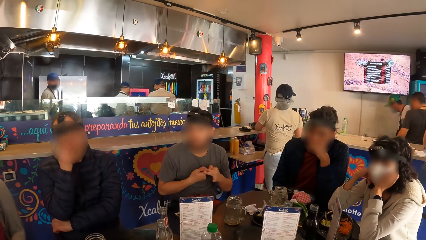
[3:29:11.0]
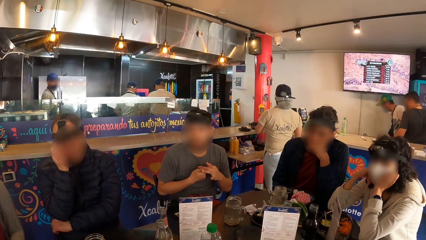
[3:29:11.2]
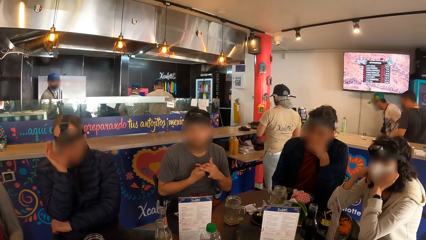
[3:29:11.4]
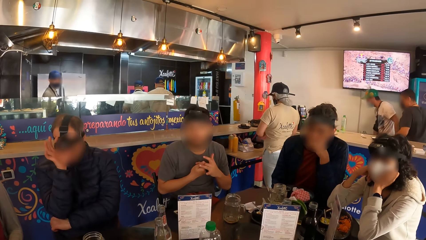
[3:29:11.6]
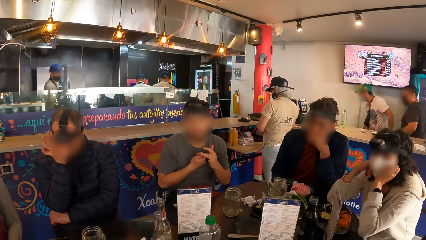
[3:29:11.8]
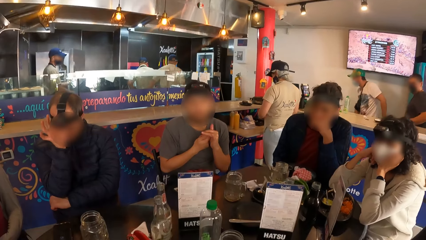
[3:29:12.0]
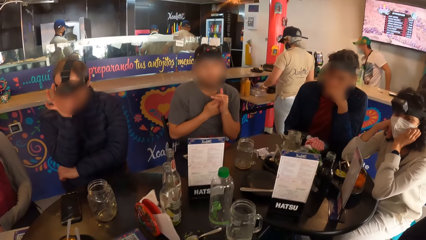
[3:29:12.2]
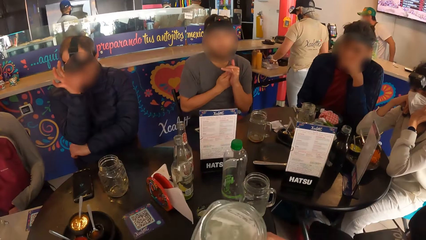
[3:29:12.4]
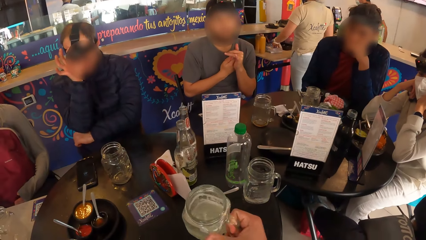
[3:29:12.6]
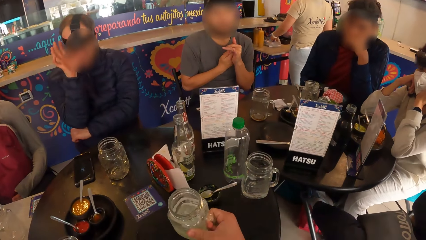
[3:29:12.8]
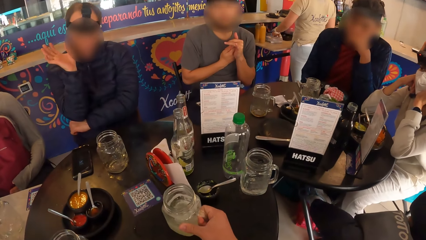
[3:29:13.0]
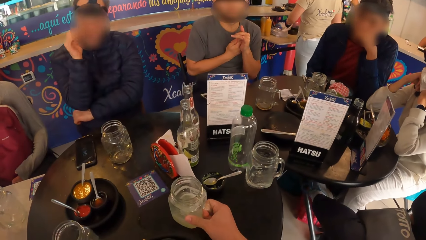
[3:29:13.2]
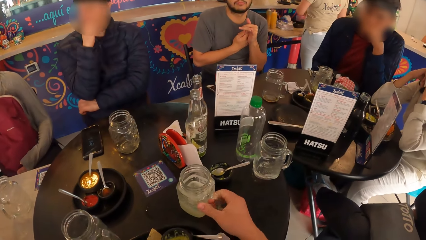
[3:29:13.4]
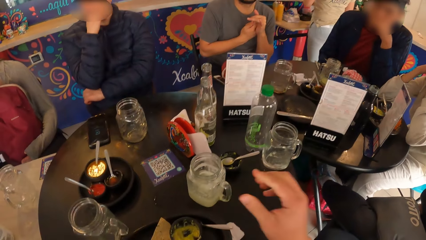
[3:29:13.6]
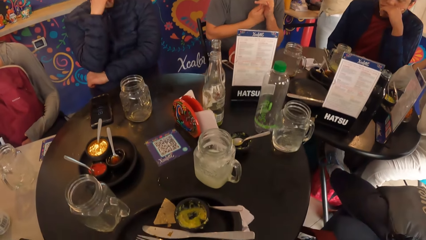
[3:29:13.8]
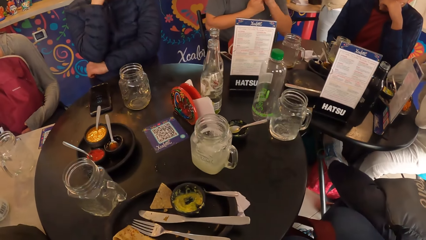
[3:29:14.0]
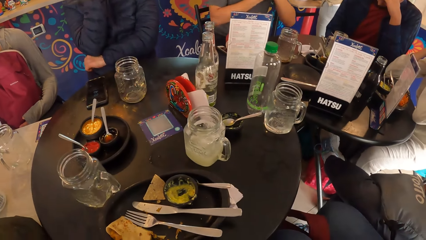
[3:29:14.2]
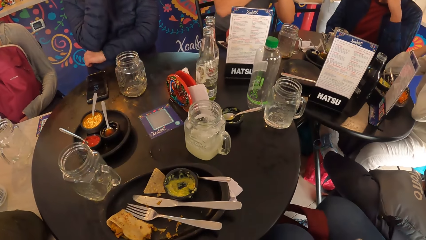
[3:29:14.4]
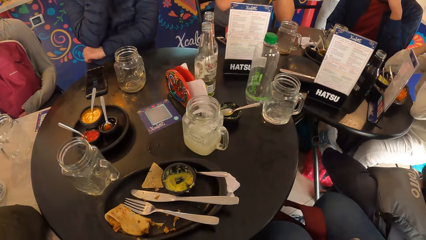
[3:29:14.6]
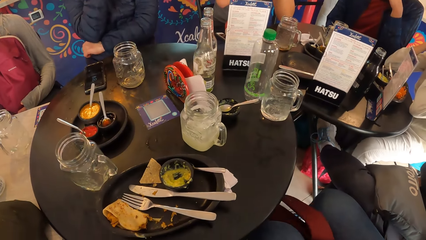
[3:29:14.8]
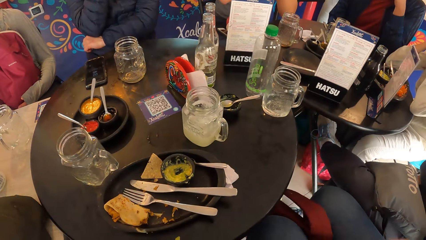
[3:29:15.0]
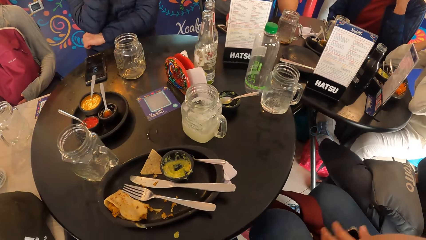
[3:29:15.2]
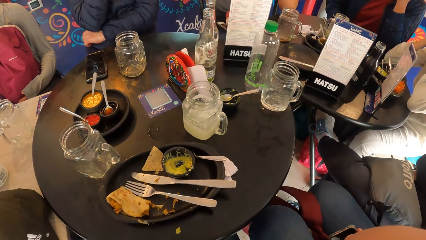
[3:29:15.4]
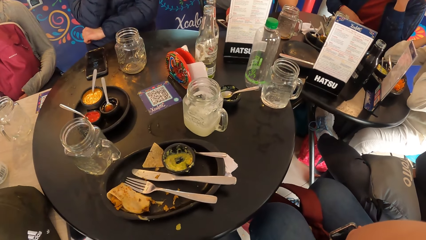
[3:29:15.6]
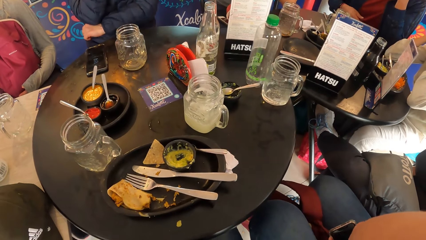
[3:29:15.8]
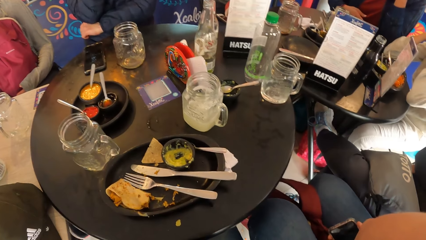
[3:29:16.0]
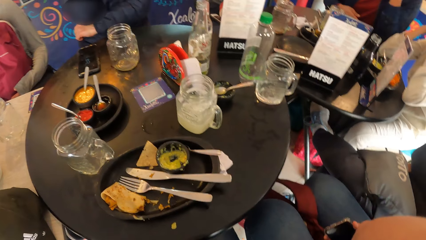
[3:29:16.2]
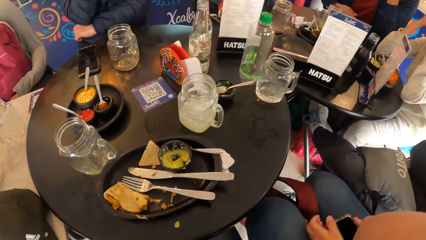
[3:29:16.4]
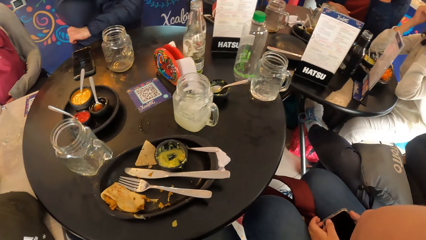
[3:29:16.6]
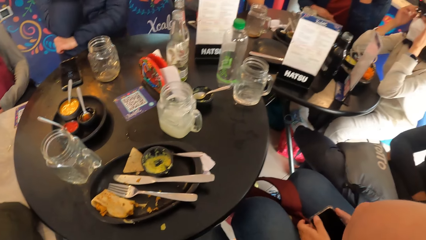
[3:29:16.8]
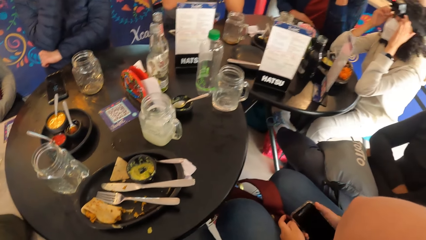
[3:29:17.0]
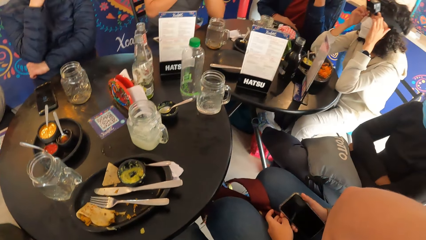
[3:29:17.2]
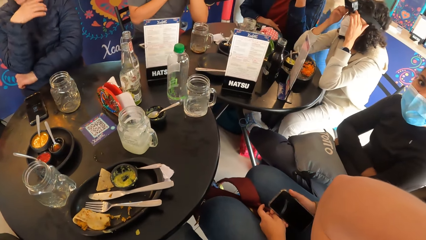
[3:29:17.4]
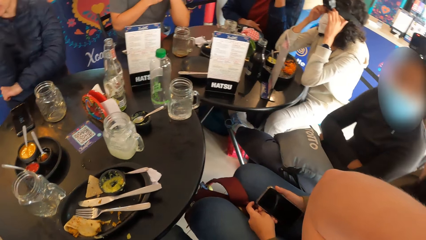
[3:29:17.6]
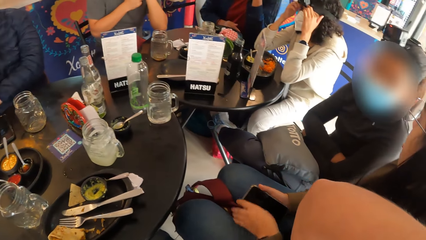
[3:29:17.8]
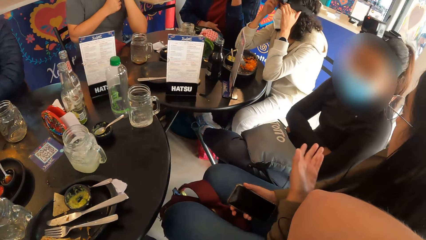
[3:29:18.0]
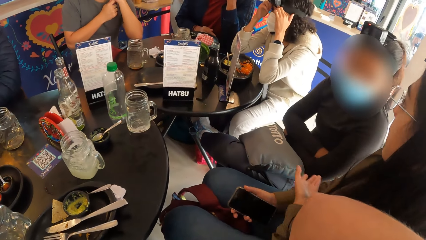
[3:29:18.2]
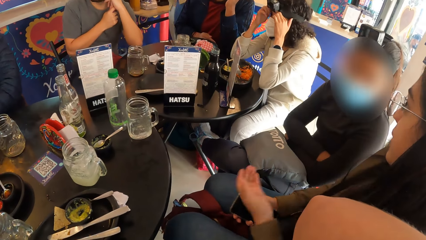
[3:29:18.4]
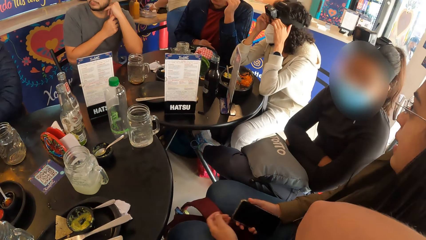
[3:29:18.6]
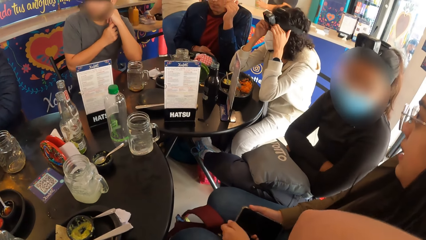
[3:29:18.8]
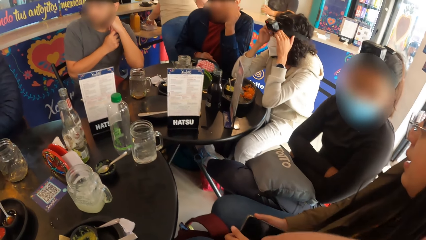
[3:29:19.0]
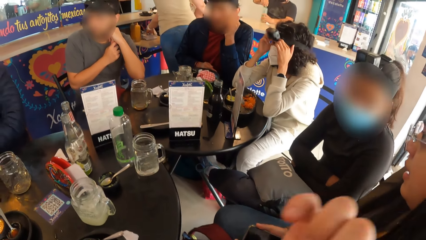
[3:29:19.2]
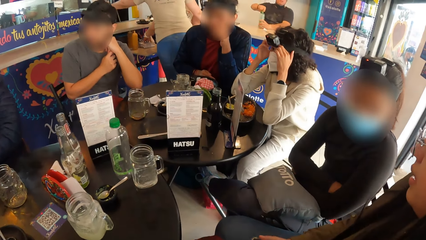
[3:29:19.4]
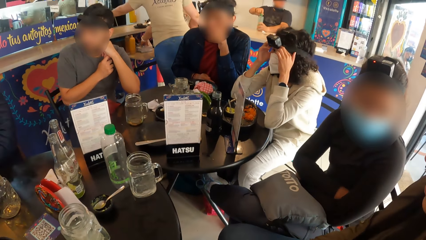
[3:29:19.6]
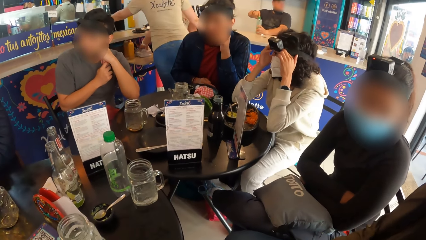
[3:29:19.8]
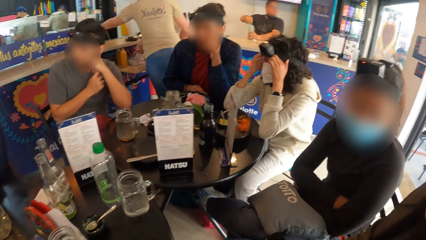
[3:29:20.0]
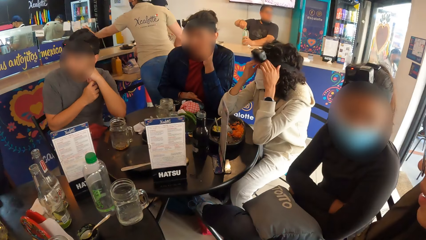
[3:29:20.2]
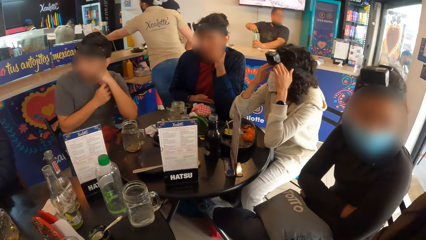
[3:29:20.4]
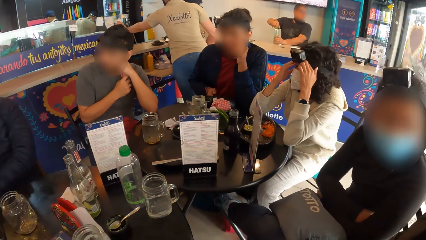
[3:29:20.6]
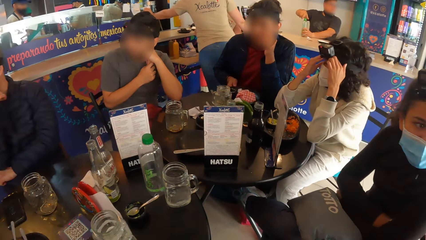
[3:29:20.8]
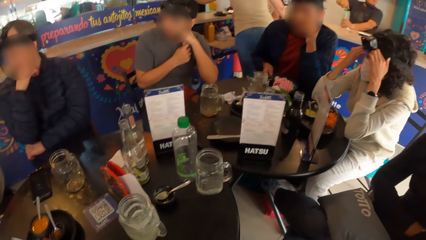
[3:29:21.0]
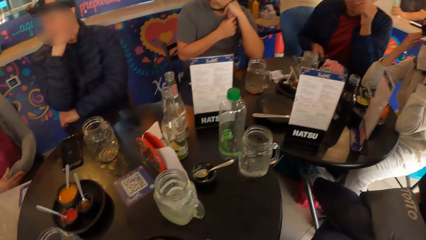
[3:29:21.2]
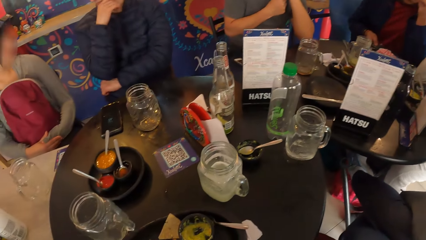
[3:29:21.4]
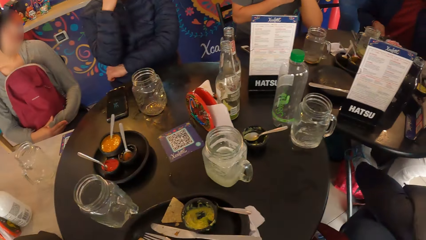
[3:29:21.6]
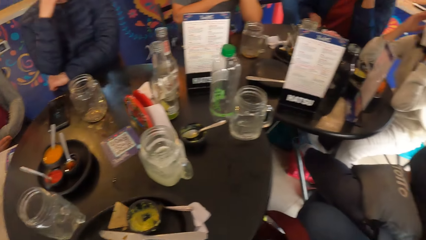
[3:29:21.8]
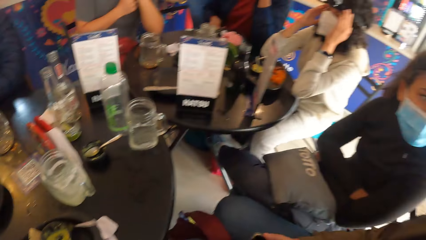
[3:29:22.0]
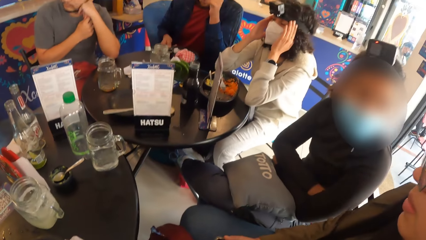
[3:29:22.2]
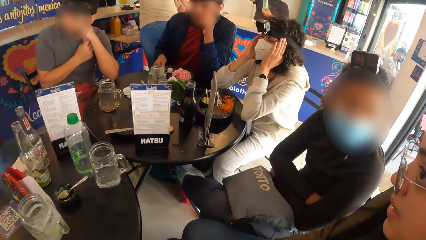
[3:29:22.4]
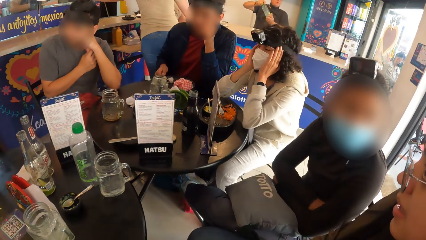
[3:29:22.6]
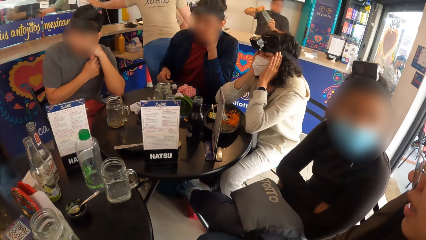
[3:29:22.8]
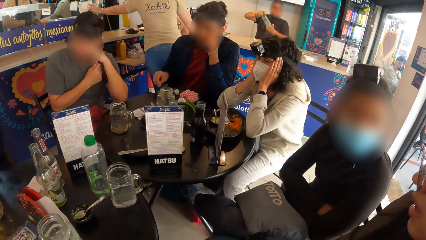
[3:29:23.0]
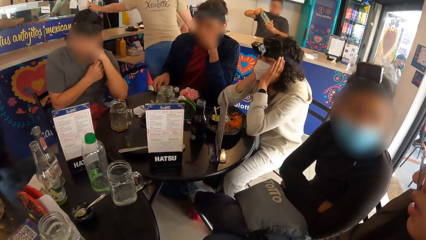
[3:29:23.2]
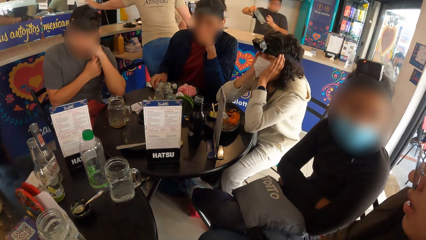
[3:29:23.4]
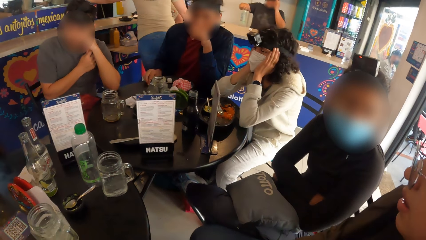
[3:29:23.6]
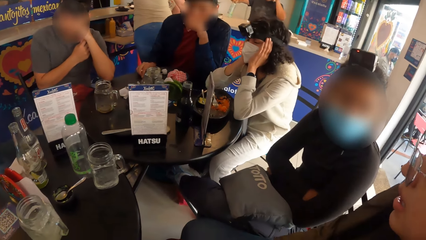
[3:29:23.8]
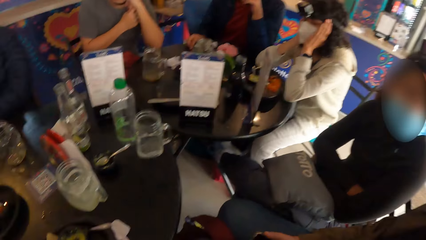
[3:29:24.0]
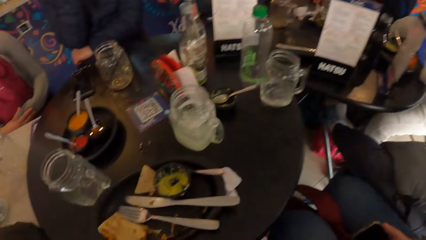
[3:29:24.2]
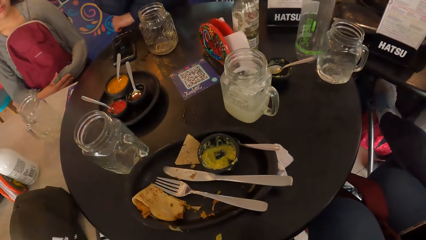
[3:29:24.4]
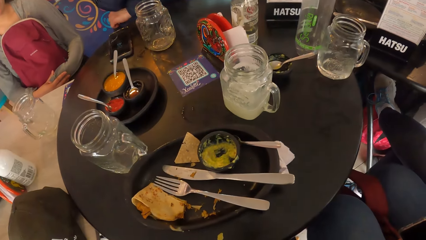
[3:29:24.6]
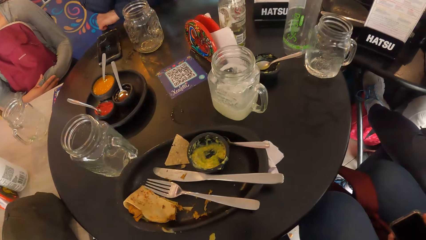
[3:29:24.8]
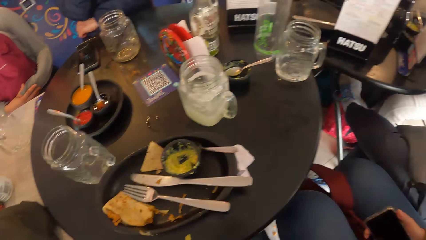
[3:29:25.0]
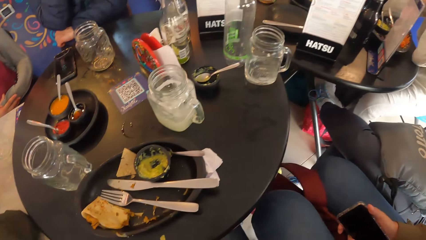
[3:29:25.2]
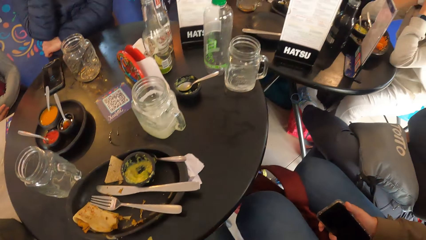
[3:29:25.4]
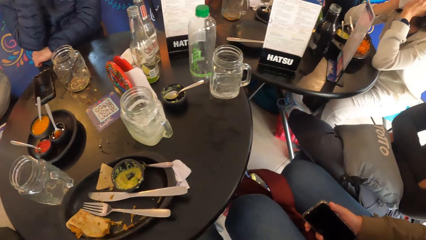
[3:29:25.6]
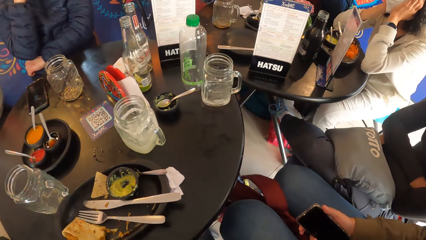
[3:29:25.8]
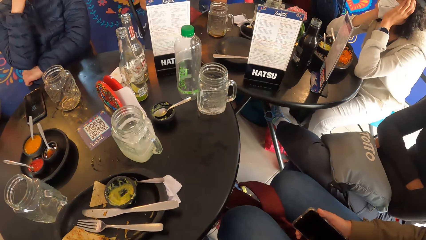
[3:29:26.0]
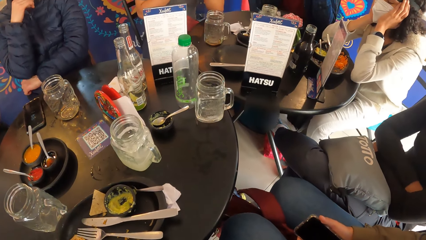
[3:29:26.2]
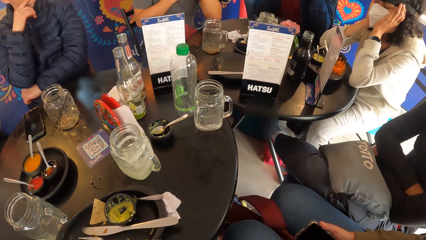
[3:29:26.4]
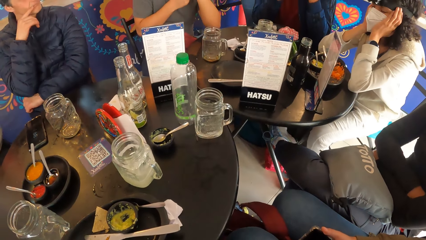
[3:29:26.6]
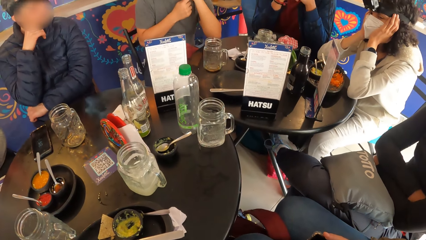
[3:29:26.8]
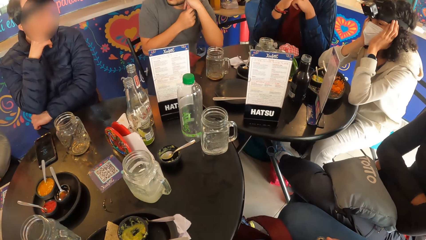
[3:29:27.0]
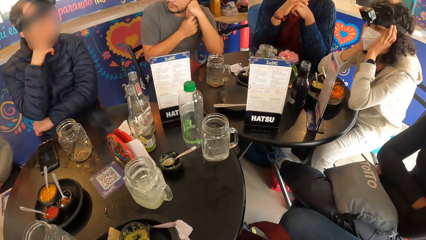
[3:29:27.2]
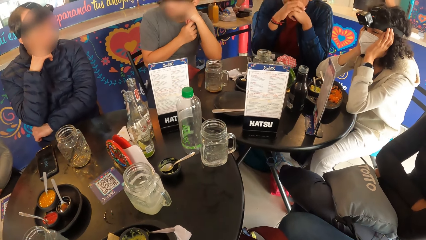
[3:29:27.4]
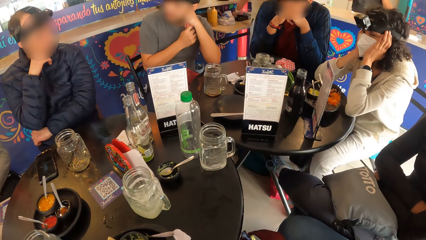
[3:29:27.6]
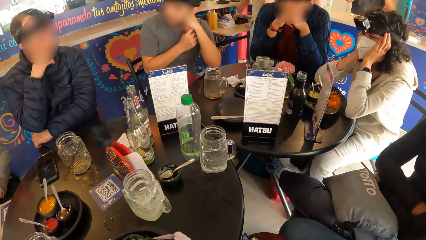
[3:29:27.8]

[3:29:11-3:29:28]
The camera wearer drops the cup on the table with his right hand. He withdraws his right hand from the cup and raises his right hand towards an object. A woman interacts with another woman. The camera wearer withdraws his right hand from the object. He turns around the table.
